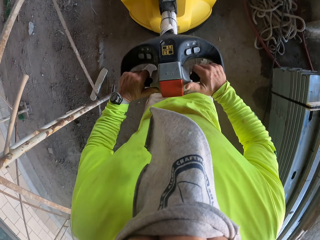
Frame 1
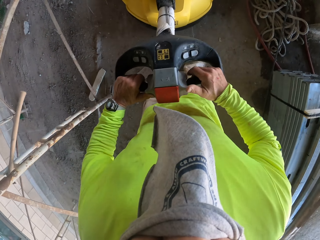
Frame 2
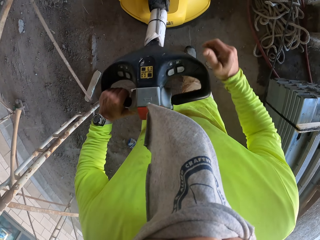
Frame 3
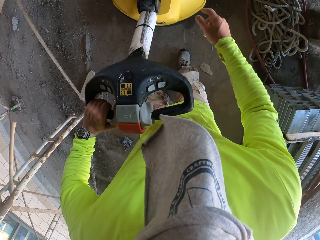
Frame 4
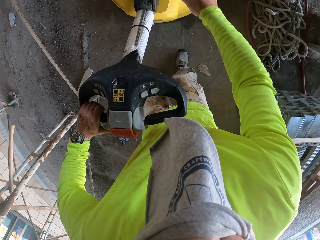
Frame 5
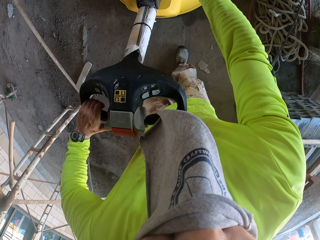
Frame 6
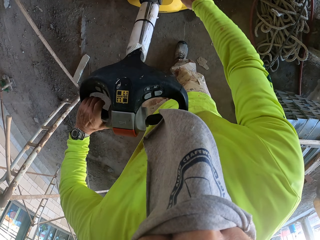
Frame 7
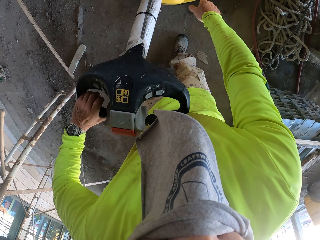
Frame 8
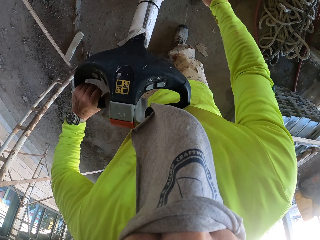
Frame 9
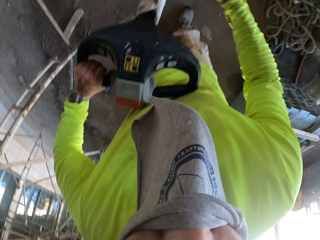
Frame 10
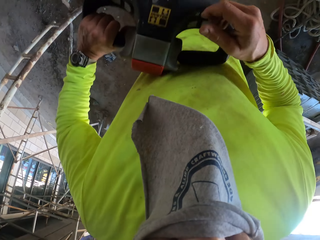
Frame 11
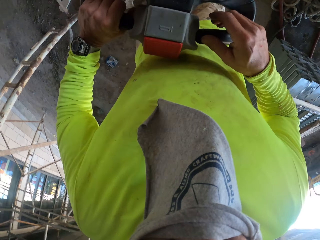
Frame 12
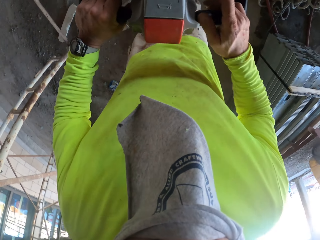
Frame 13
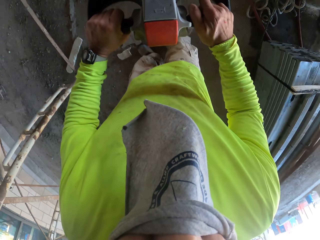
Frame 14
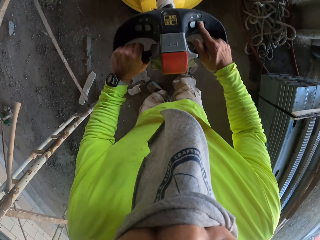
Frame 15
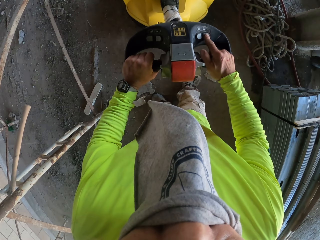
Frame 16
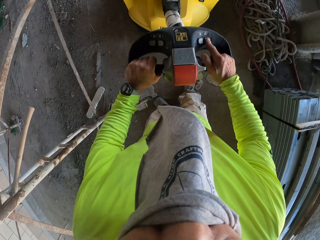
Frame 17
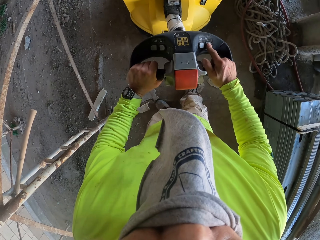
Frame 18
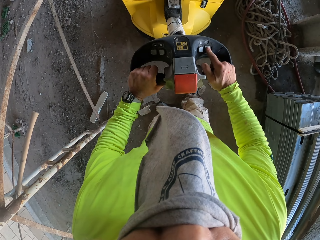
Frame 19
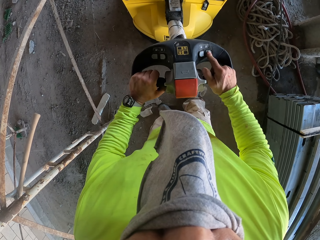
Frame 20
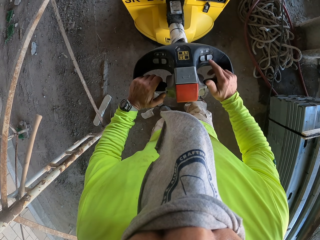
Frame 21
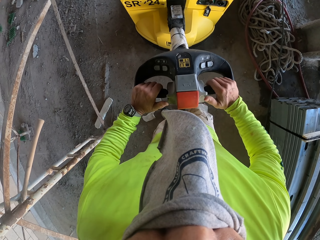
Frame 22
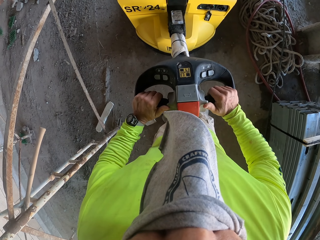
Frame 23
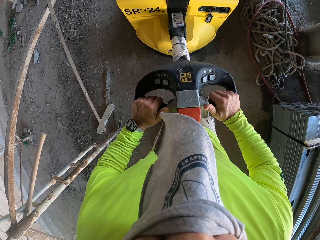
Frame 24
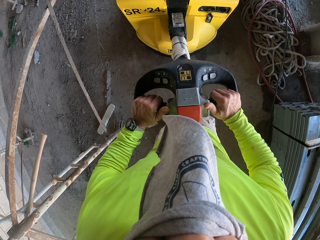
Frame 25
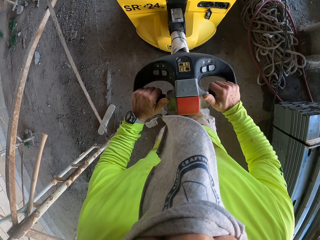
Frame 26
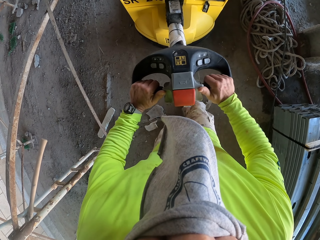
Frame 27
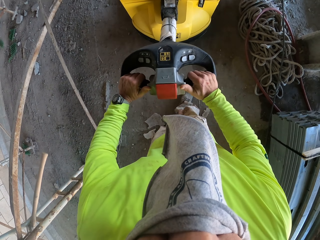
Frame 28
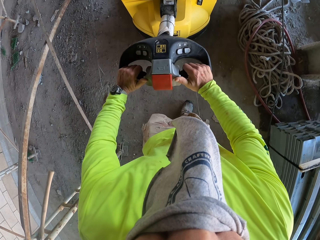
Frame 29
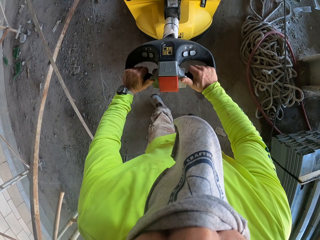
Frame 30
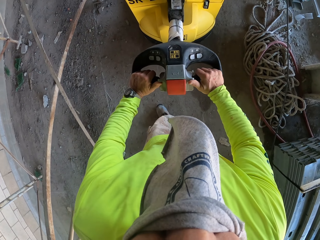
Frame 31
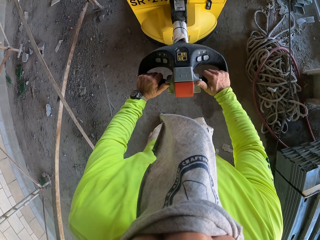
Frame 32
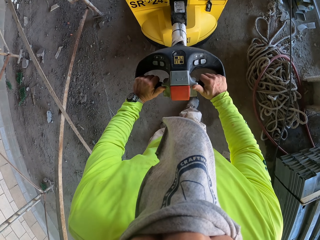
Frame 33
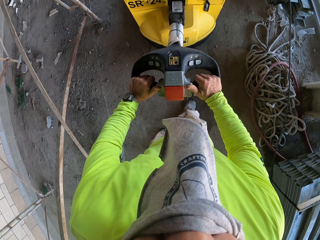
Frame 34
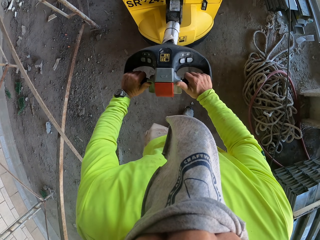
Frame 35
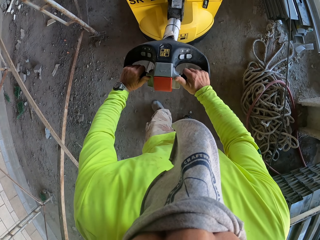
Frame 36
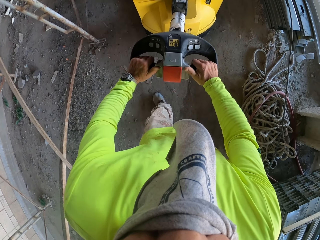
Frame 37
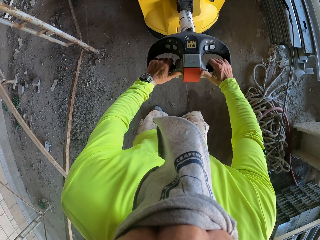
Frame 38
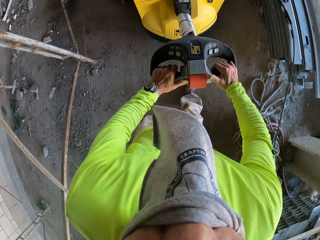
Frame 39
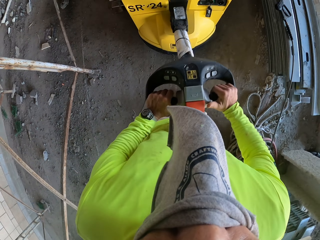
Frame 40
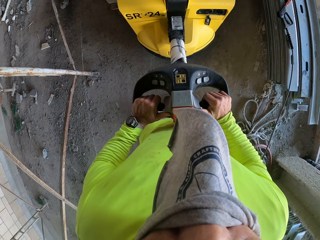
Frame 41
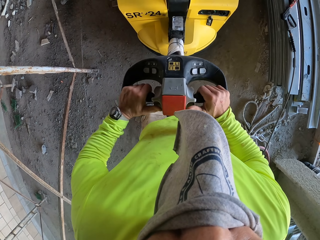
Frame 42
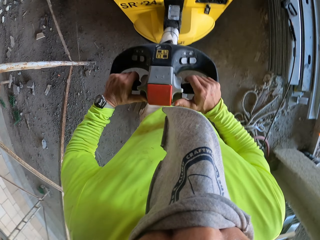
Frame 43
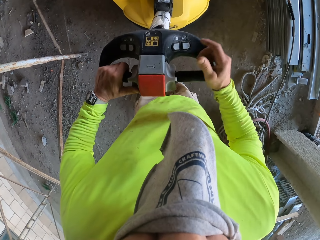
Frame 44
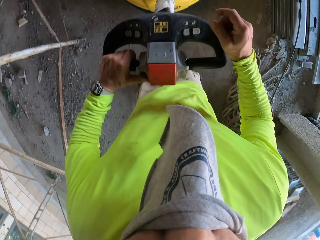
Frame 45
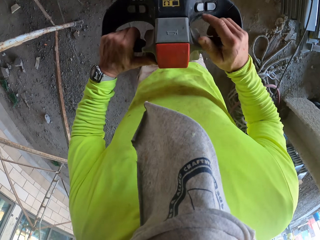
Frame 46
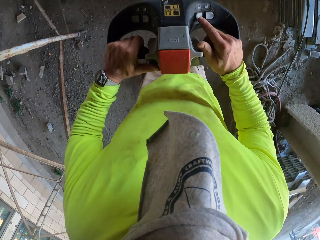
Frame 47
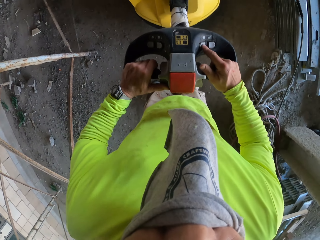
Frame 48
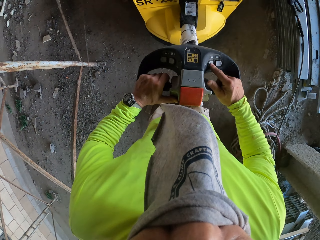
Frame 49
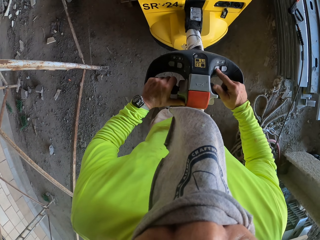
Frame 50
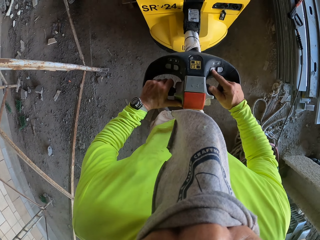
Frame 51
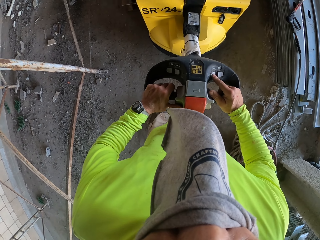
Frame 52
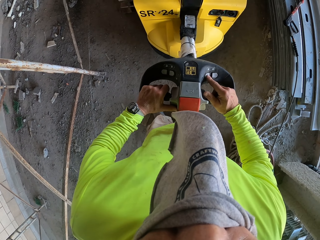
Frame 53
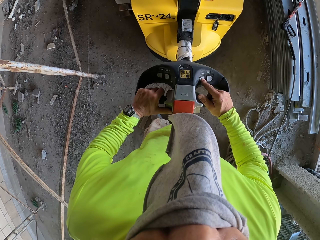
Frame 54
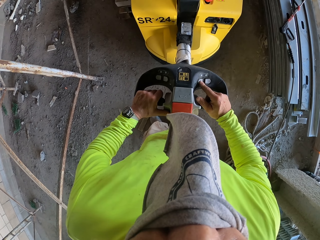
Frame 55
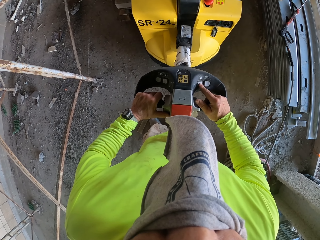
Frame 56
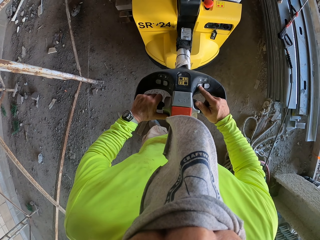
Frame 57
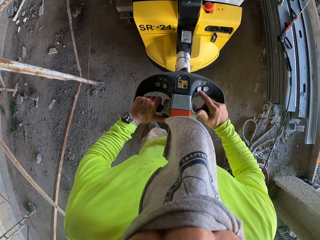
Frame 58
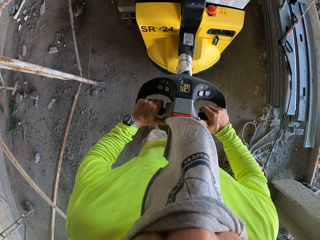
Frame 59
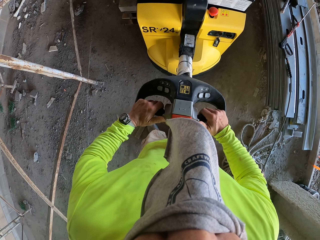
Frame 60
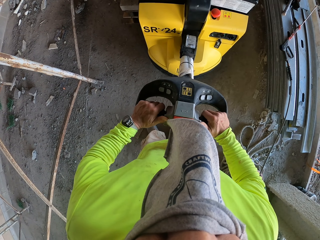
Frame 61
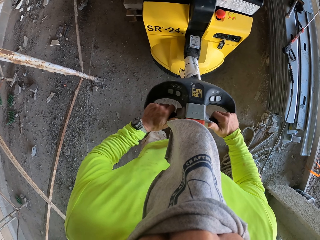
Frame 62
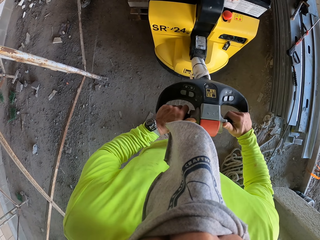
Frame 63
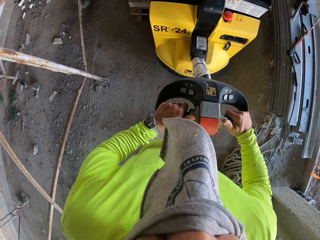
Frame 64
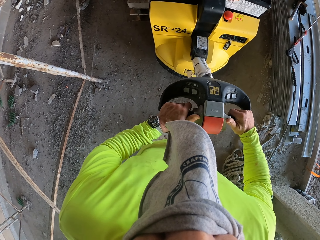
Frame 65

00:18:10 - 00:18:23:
The camera wearer dials the machine. They stop to push the concrete grinder. They push the machine. They push the brick carrier and stop to push the brick carrier.

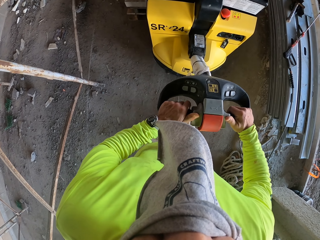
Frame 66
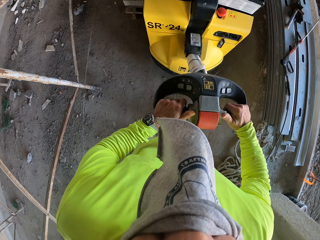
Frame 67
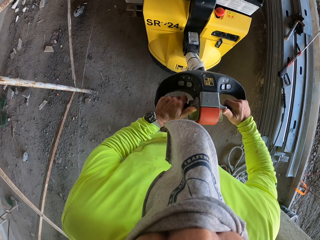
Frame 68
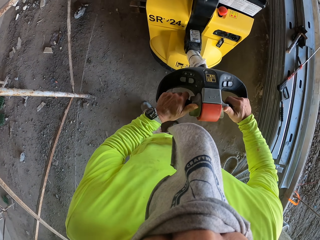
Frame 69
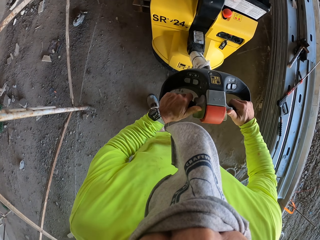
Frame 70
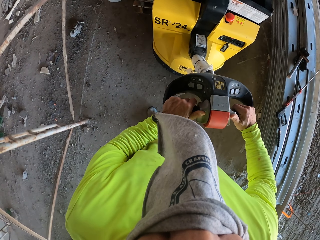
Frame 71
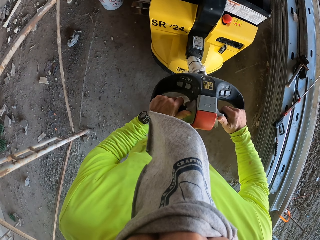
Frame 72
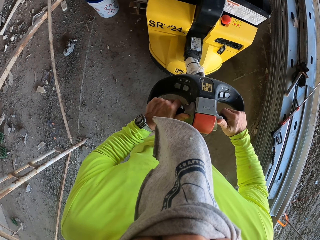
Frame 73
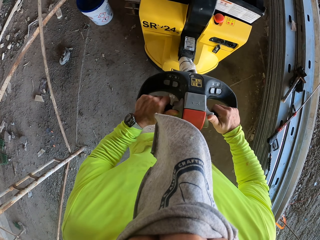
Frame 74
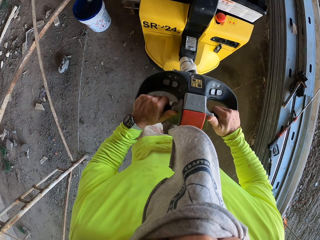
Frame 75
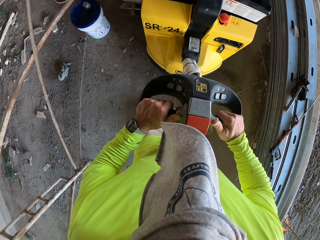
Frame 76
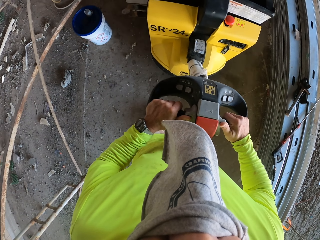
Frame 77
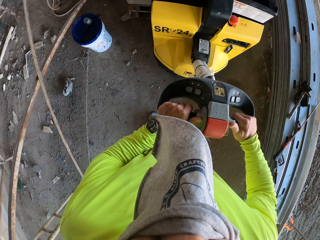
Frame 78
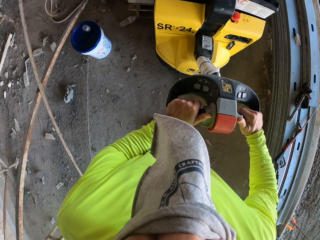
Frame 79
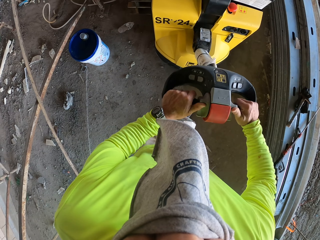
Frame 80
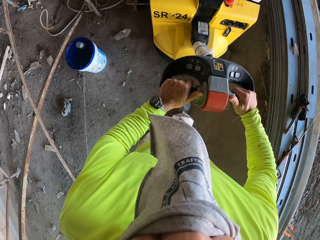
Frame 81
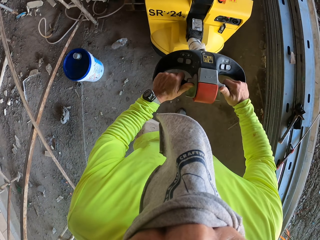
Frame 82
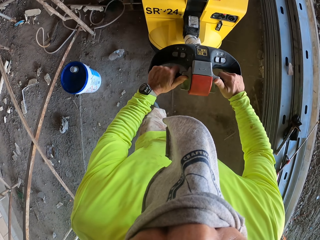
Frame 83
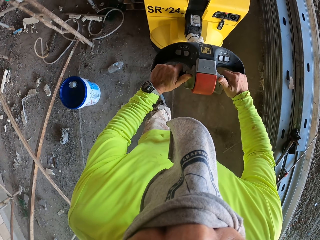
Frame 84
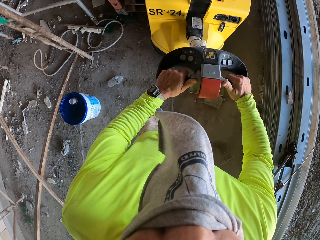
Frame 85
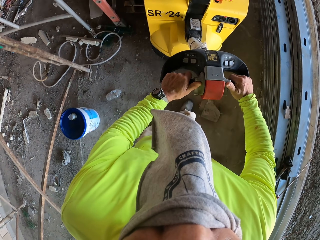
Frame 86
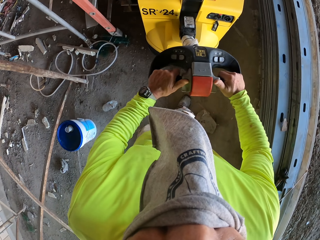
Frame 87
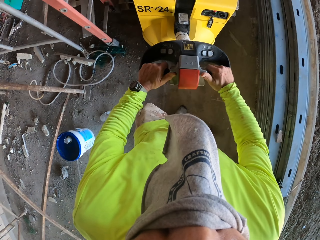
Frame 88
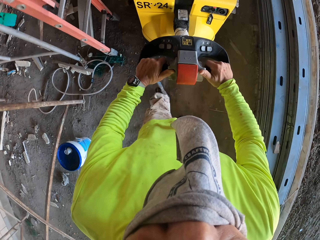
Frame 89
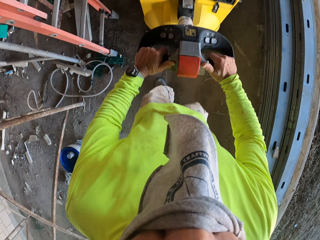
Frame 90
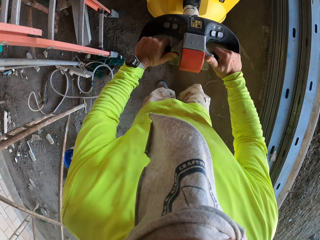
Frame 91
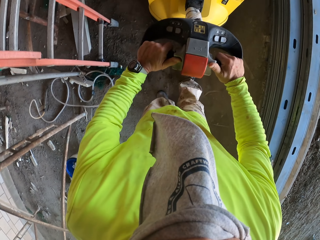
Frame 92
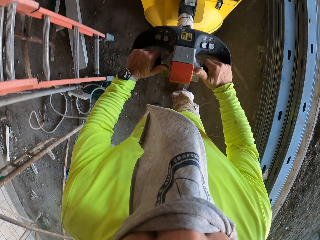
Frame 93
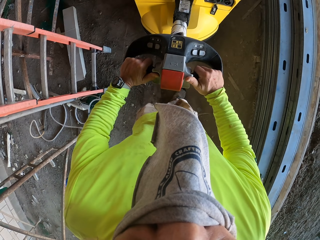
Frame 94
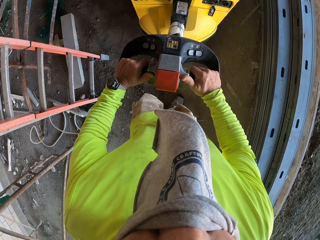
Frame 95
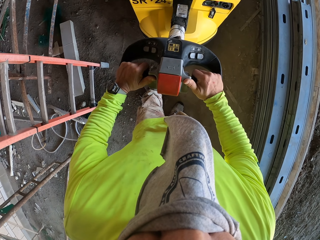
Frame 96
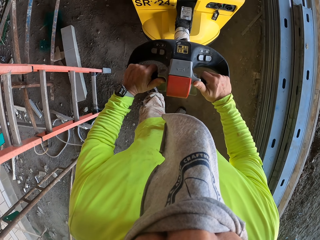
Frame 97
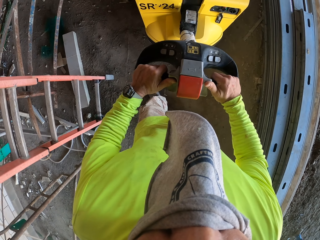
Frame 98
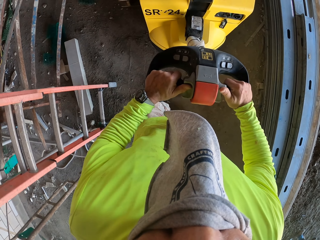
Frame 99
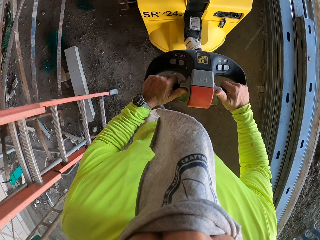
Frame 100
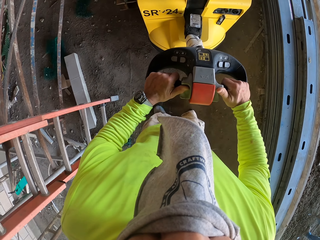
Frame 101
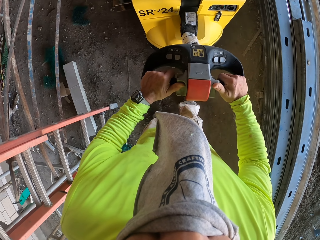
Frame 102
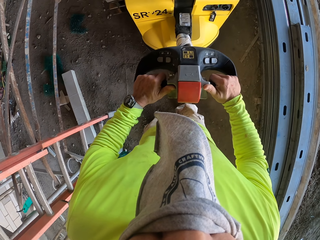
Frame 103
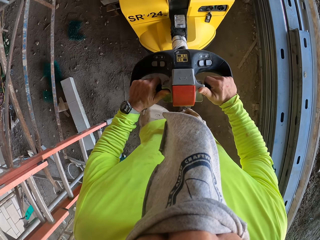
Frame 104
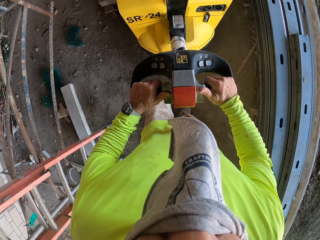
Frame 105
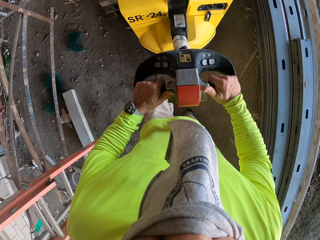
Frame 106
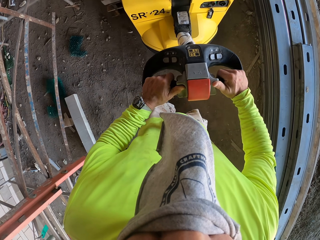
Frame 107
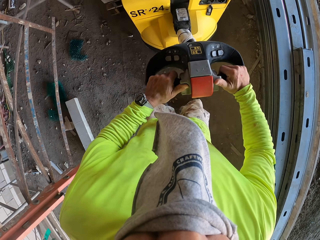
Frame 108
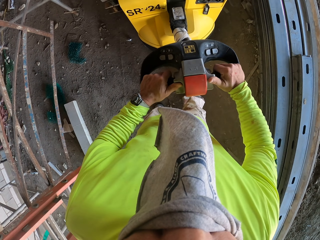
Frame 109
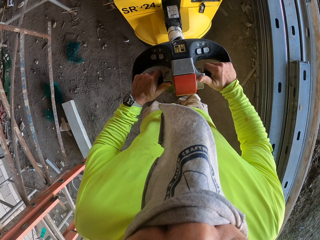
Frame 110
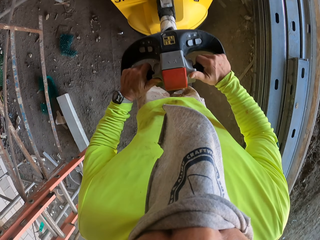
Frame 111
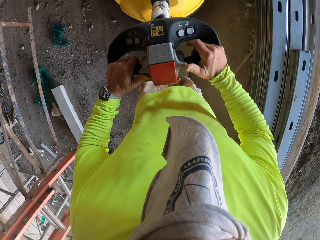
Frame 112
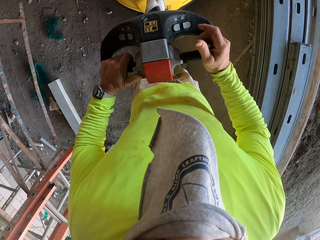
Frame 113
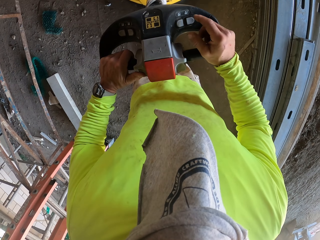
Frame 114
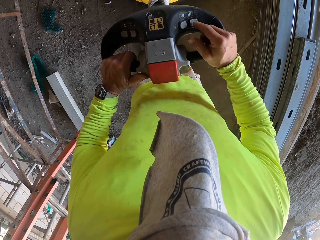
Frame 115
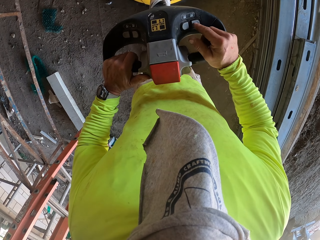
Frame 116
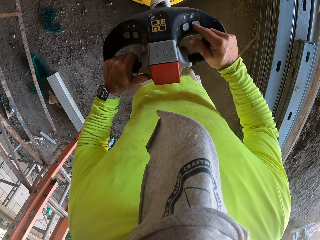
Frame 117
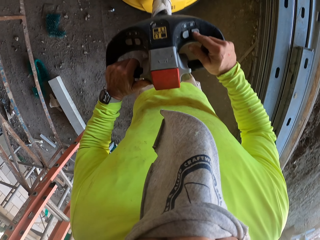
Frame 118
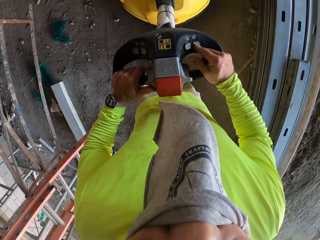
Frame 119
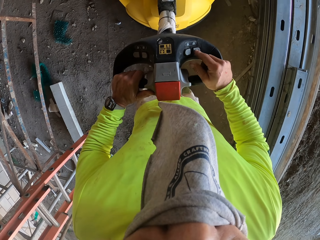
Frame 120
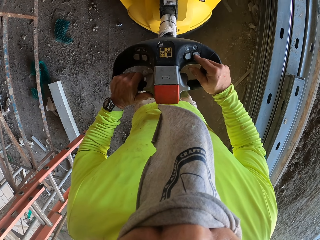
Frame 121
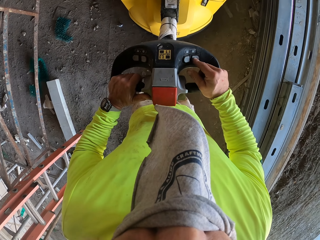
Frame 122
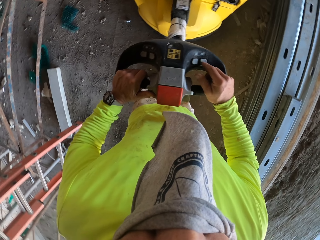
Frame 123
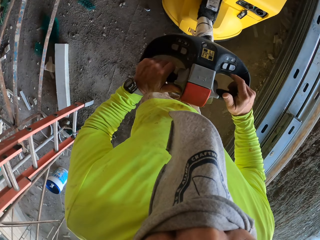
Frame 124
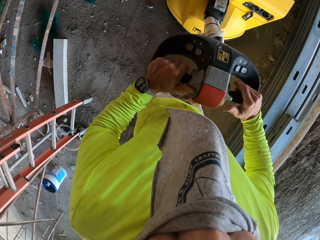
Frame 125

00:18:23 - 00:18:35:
The camera wearer pushes the brick carrier and stops to push the brick carrier.
